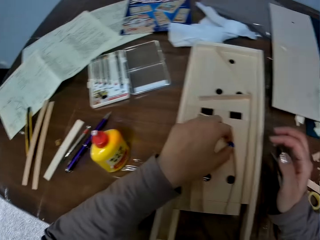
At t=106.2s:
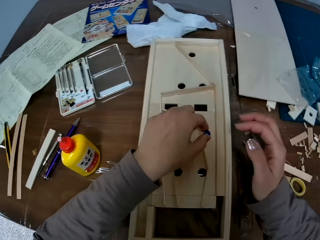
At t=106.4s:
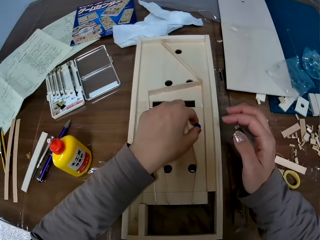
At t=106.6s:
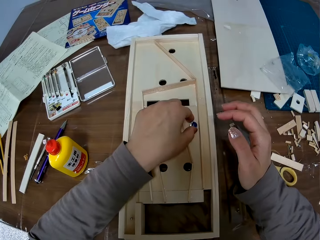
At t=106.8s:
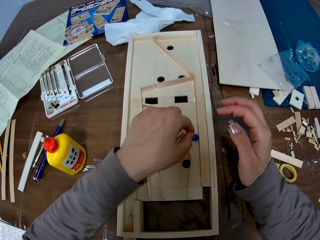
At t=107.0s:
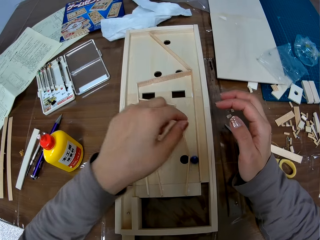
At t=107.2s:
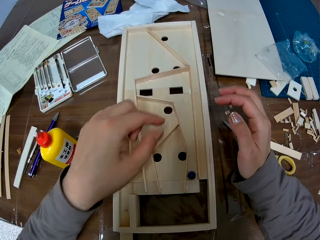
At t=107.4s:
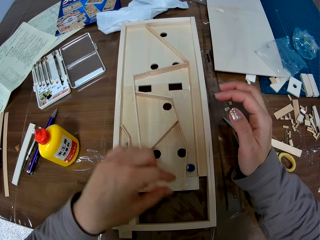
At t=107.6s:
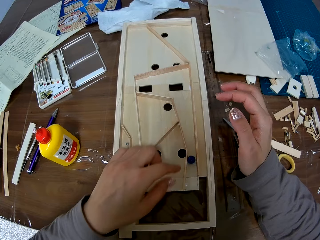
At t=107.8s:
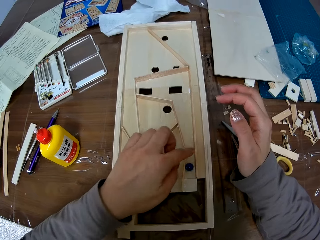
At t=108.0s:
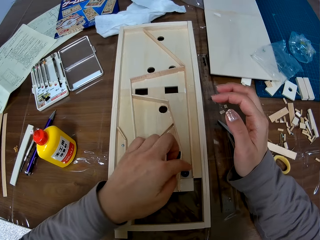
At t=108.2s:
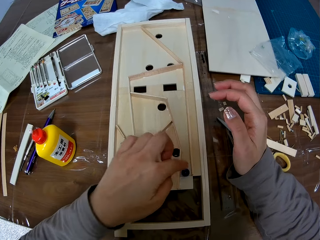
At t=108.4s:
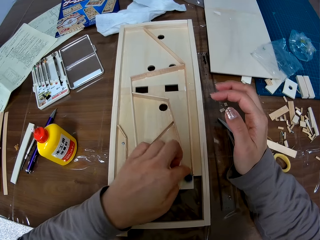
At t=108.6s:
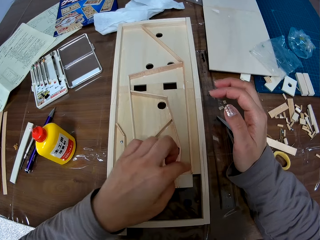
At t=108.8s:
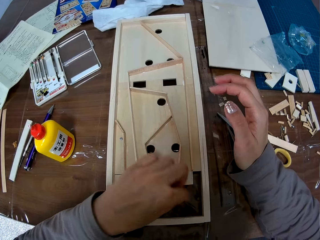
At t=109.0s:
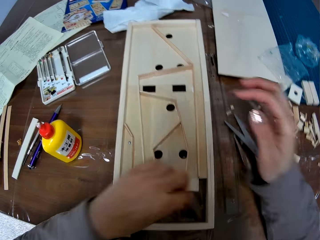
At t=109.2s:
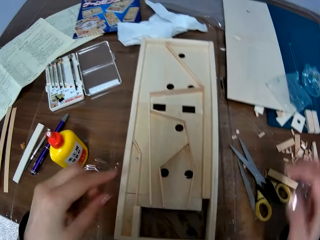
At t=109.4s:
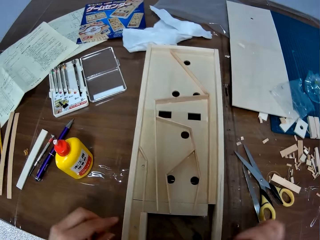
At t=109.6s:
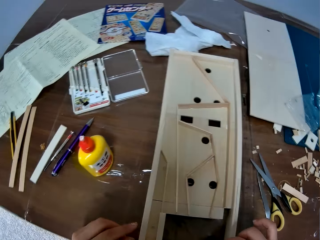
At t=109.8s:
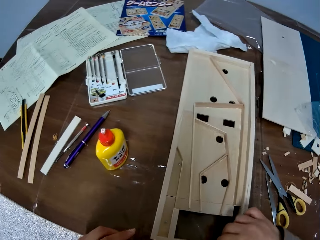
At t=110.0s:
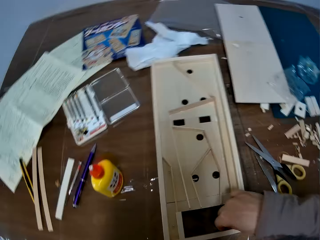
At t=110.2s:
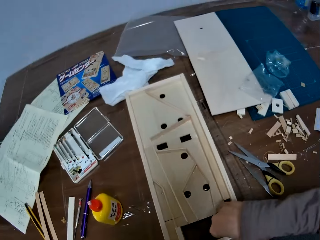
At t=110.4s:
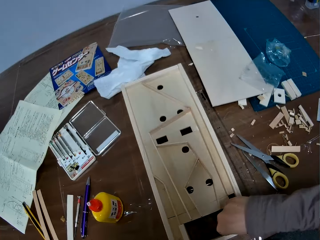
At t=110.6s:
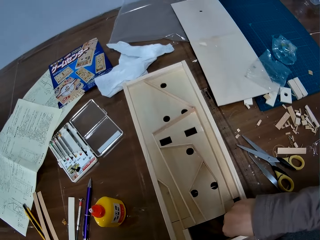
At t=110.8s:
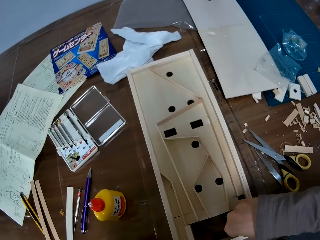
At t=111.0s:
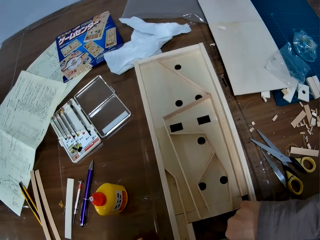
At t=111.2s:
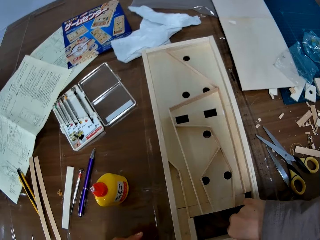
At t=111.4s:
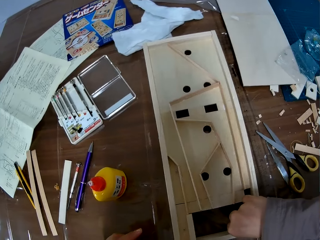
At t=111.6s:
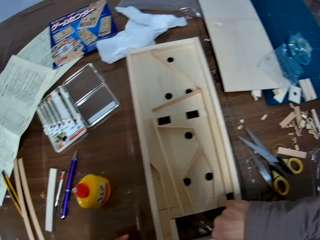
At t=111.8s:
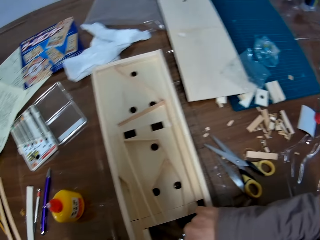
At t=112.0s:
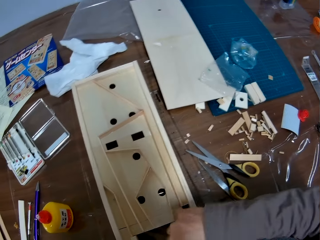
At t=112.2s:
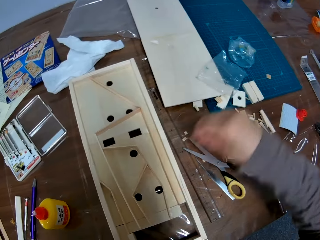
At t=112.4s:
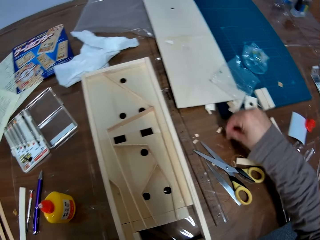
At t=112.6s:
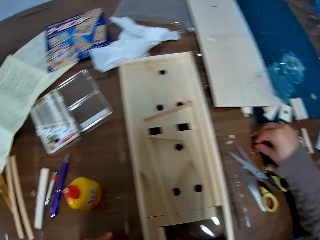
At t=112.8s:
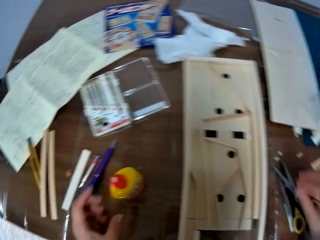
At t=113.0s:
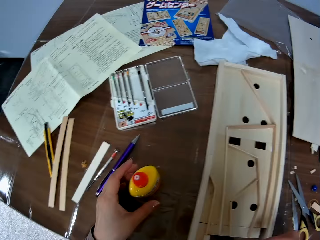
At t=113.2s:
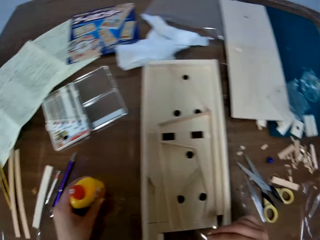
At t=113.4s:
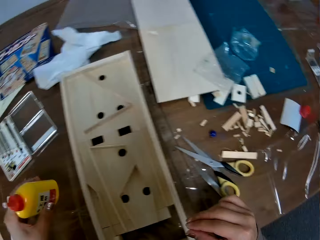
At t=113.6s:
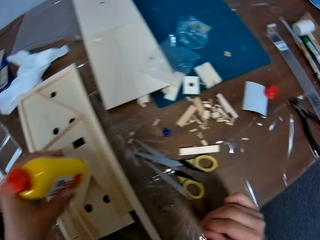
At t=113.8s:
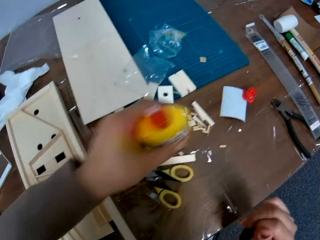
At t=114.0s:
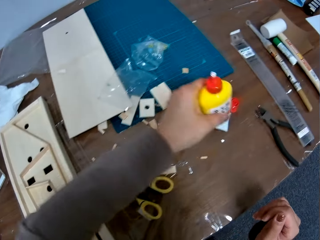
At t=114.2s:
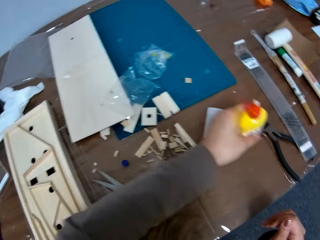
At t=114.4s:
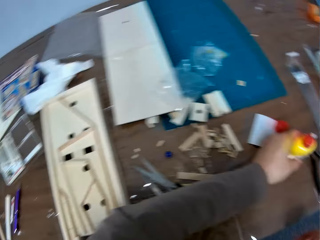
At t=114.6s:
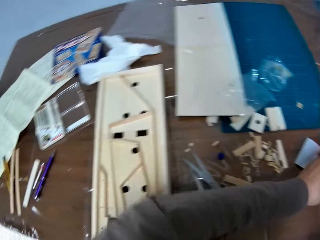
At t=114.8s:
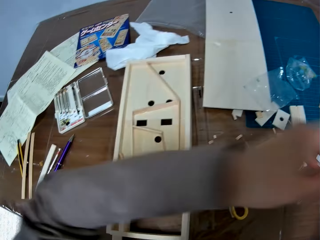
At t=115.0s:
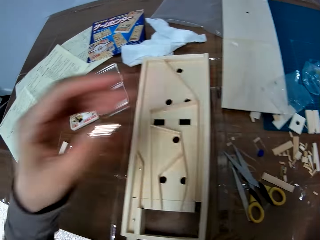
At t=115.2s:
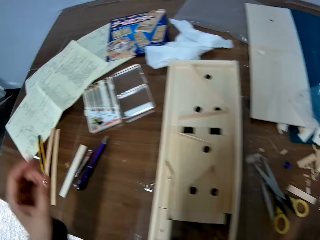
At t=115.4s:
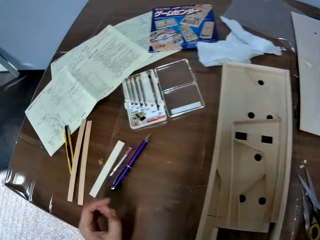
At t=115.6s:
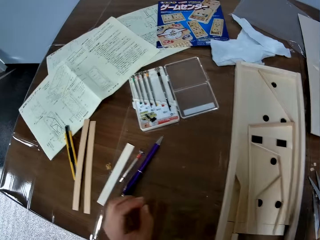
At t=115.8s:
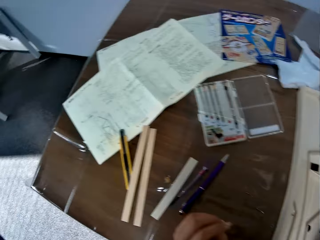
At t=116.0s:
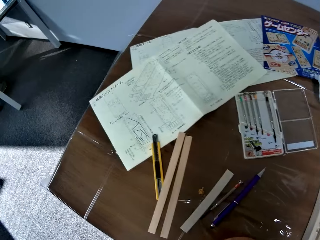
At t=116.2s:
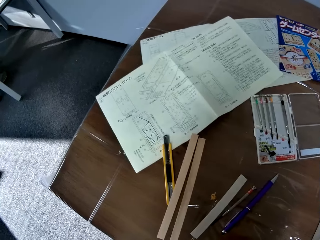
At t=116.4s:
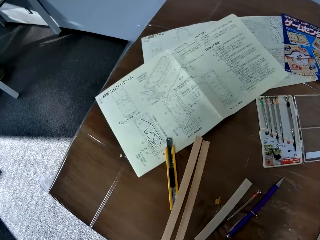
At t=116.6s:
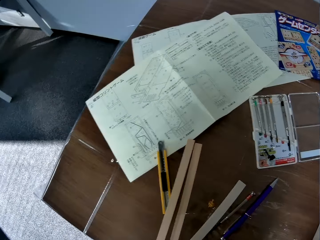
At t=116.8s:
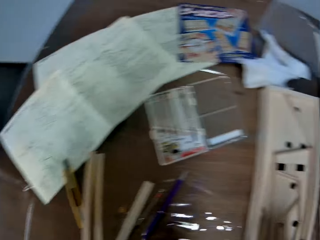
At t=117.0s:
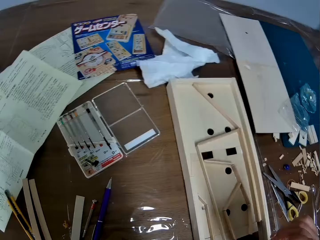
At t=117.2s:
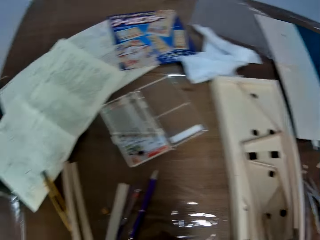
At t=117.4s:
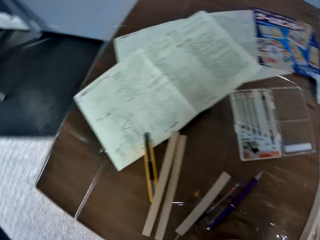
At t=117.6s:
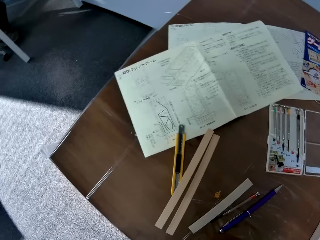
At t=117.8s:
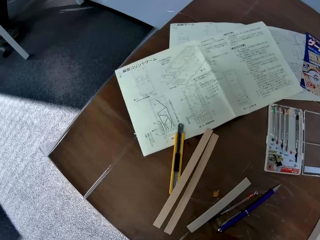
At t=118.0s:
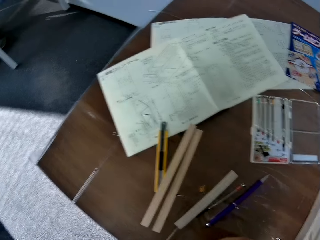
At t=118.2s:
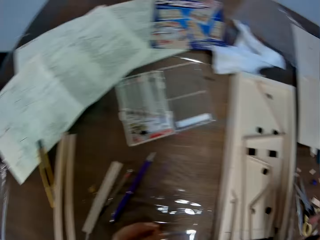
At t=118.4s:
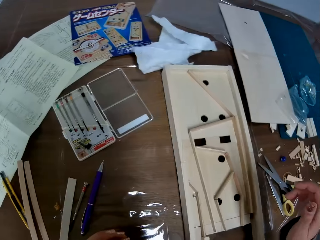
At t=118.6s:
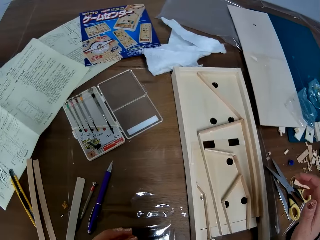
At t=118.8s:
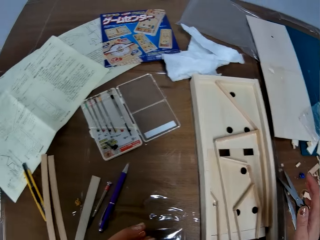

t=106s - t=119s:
The camera wearer drops the marble on the woodwork. She pushes the marble on the woodwork with her left hand. She pushes the marble on the woodwork with her left hand again. She touches the marble ball. She picks the marble from the table with her right hand. She drops the marble on the table. She picks the pack of glue from the table with her left hand. She drops the pack of glue on the table.

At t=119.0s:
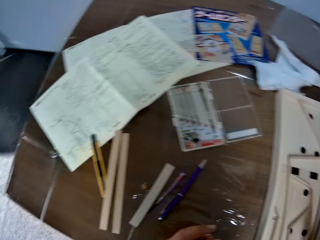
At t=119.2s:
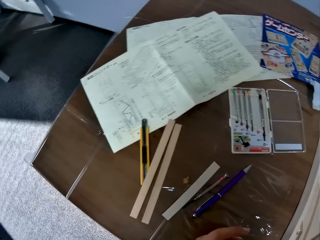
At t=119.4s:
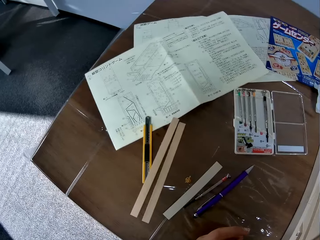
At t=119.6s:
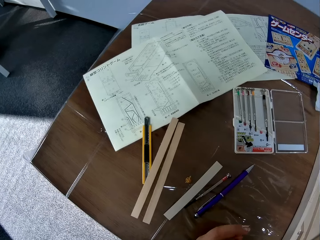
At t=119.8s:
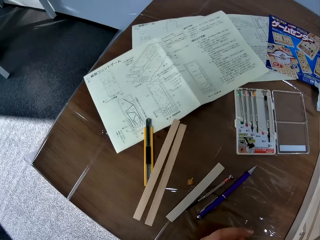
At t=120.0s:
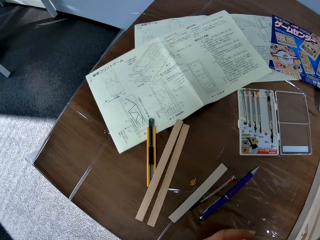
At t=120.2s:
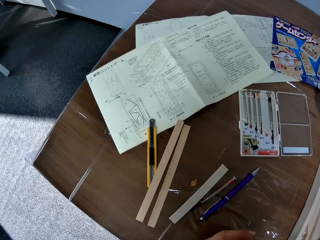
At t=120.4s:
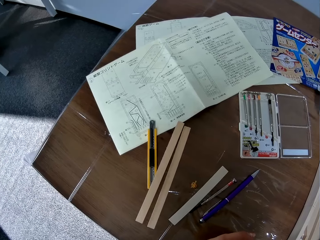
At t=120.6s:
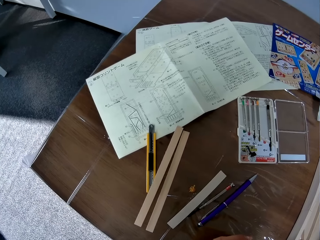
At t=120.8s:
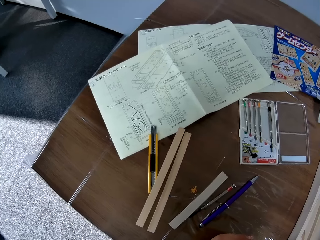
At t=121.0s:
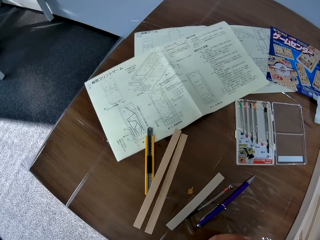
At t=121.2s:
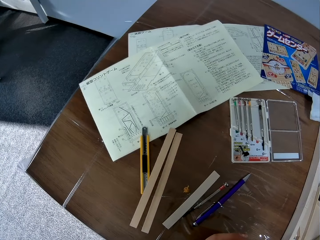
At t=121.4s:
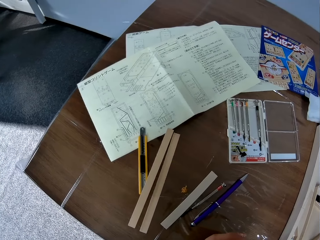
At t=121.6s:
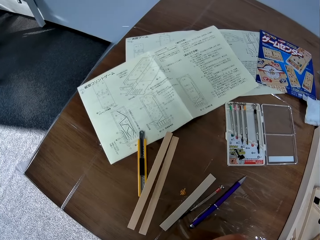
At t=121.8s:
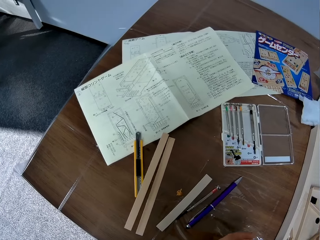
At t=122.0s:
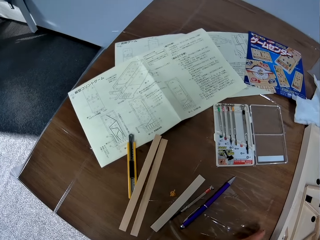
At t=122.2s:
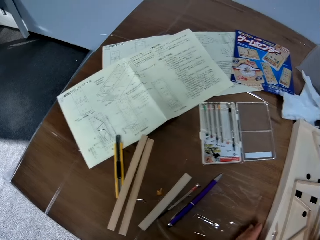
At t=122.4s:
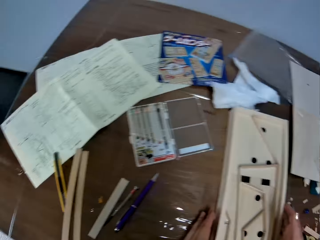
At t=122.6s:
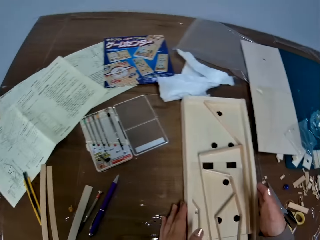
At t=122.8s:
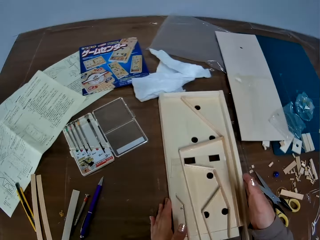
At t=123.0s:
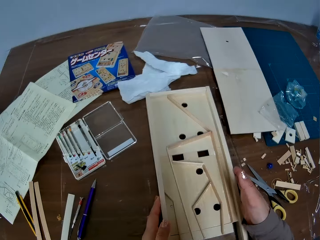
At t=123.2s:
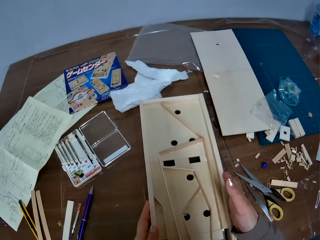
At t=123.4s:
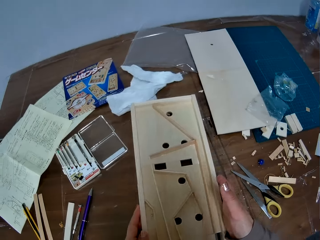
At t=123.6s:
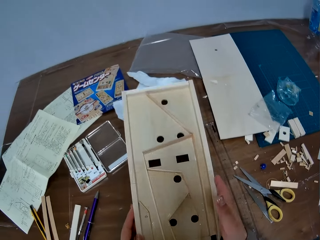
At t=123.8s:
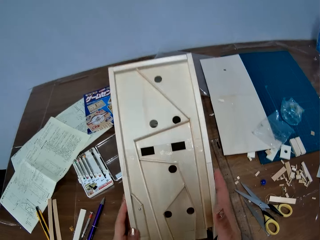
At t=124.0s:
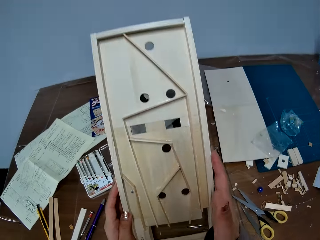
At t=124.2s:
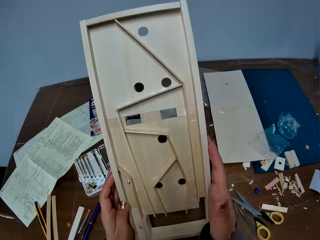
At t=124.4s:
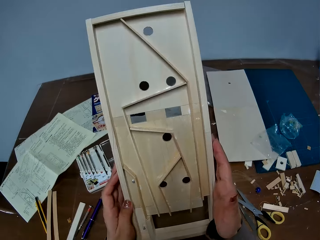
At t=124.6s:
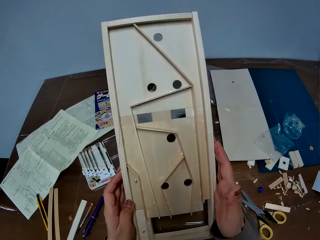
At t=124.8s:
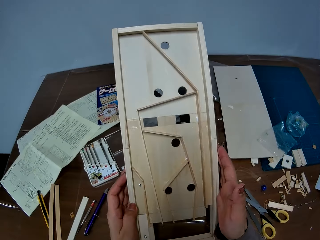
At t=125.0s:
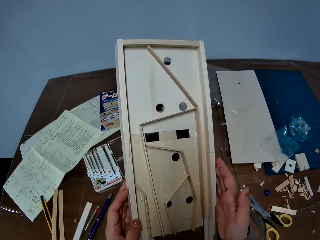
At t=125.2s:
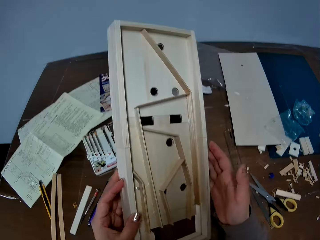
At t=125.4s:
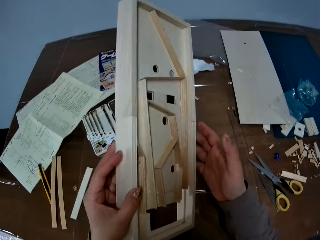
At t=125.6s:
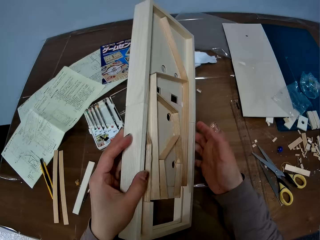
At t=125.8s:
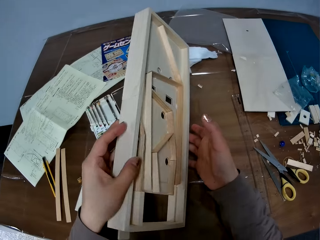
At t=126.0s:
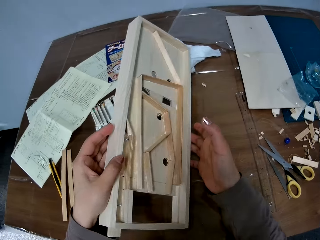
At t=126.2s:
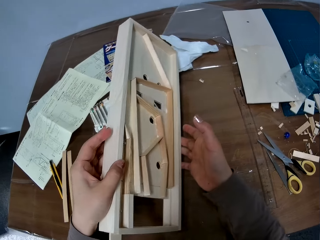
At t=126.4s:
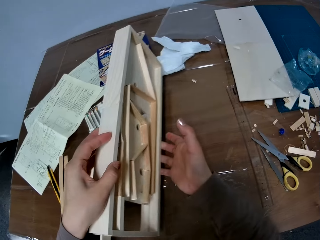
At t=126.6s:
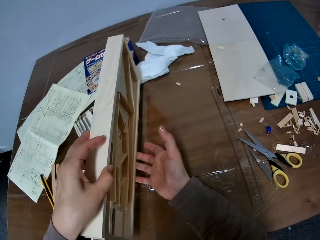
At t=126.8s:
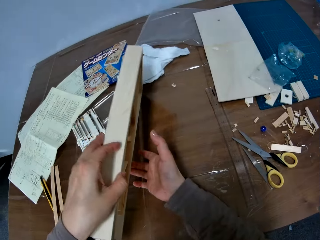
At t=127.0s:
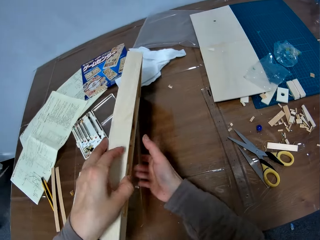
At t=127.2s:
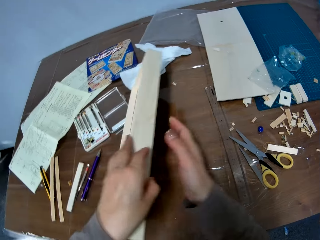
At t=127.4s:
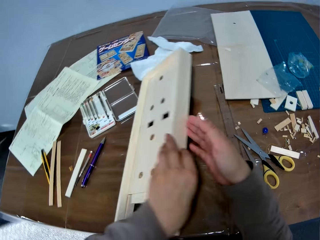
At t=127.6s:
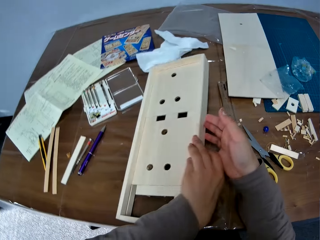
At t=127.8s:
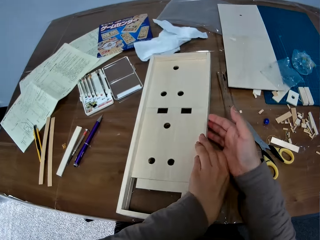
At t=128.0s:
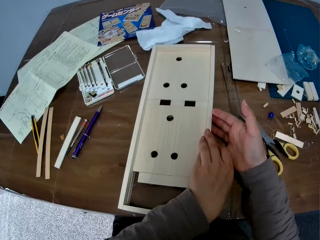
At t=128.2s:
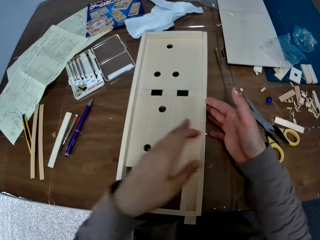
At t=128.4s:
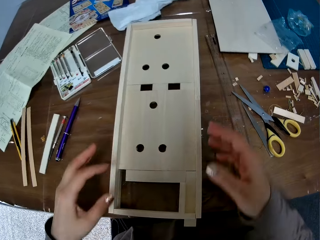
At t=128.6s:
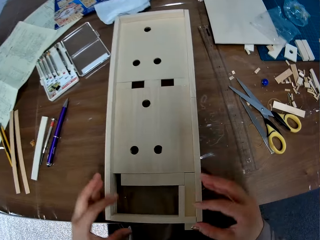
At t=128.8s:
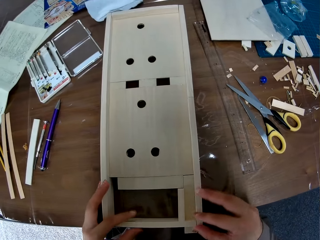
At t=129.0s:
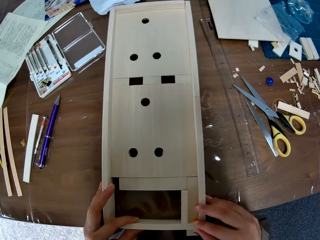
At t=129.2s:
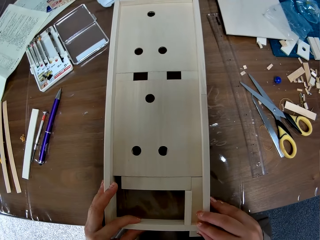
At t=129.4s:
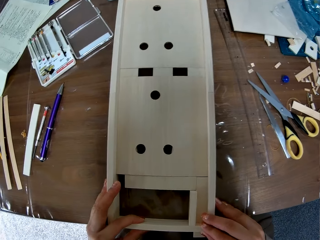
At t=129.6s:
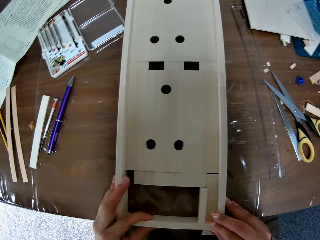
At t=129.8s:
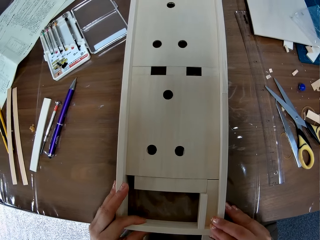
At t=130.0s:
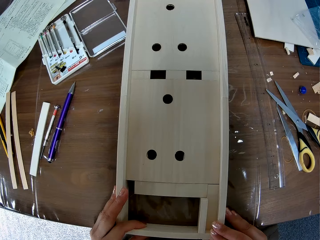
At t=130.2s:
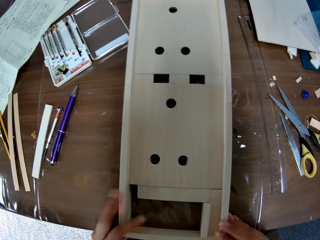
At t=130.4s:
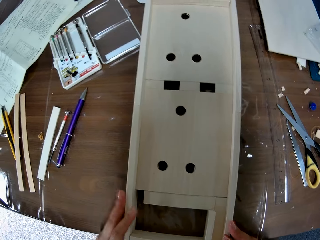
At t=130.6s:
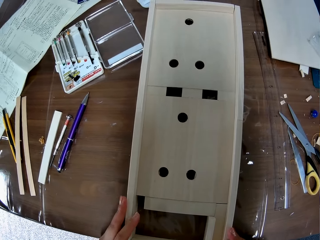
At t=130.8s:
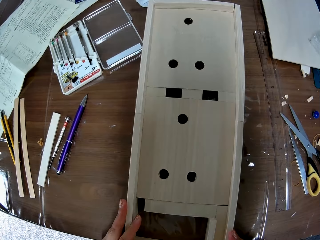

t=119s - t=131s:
The camera wearer lifts the wooden pinball. They turn the woodwork around. They inspect the woodwork and fix the wooden pinball.
